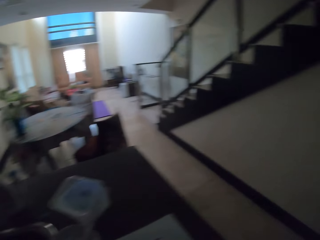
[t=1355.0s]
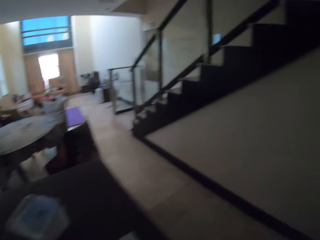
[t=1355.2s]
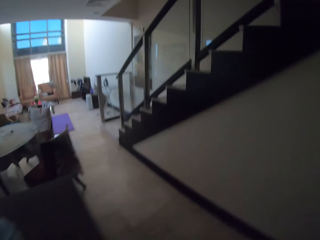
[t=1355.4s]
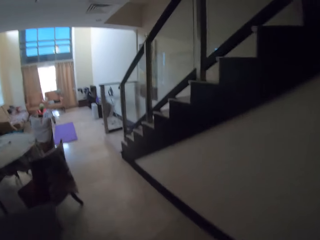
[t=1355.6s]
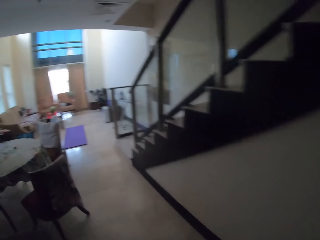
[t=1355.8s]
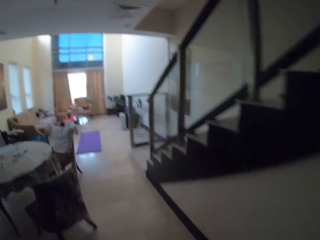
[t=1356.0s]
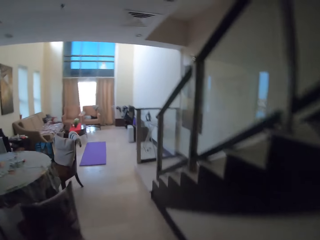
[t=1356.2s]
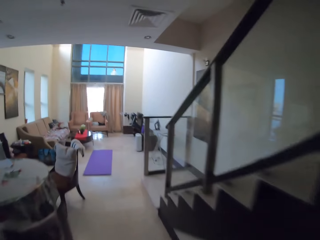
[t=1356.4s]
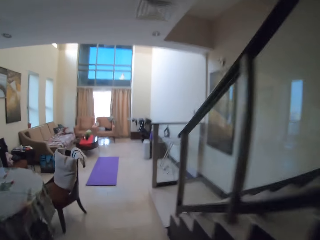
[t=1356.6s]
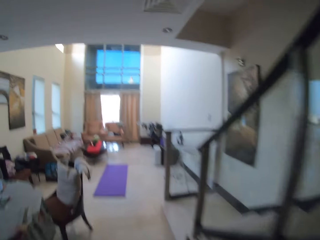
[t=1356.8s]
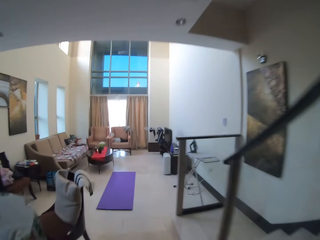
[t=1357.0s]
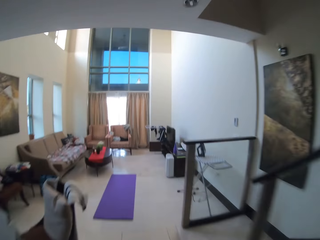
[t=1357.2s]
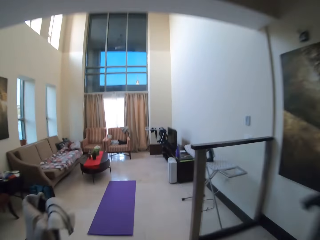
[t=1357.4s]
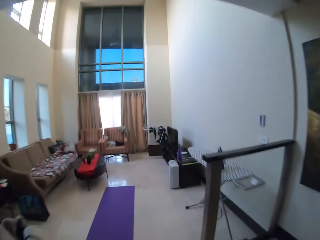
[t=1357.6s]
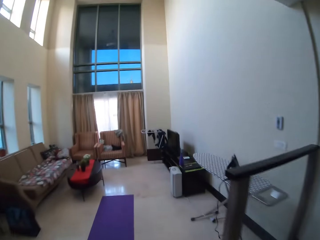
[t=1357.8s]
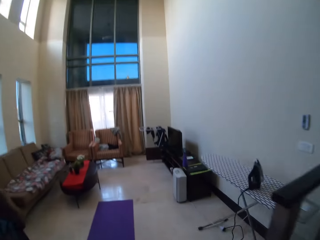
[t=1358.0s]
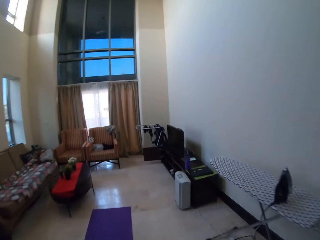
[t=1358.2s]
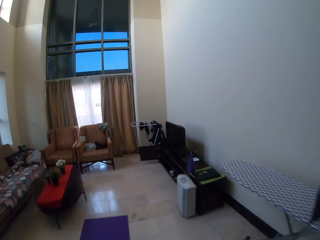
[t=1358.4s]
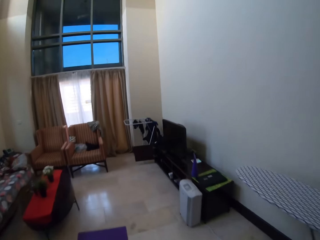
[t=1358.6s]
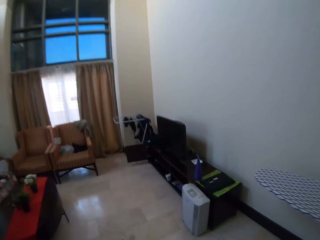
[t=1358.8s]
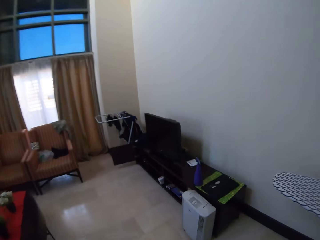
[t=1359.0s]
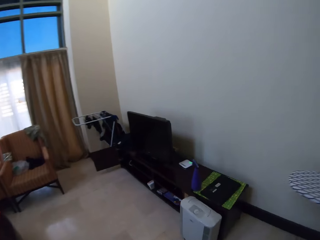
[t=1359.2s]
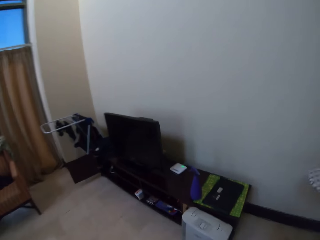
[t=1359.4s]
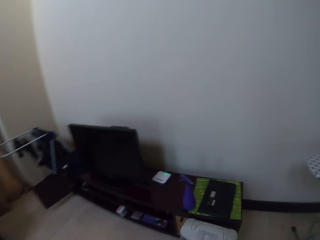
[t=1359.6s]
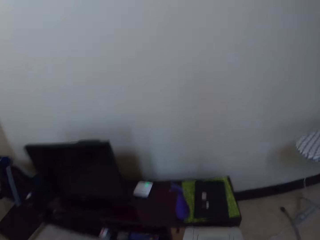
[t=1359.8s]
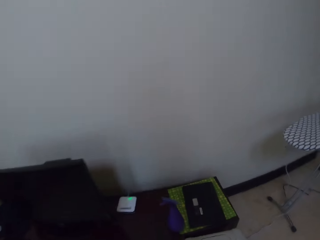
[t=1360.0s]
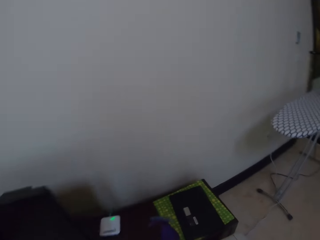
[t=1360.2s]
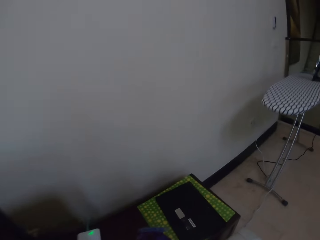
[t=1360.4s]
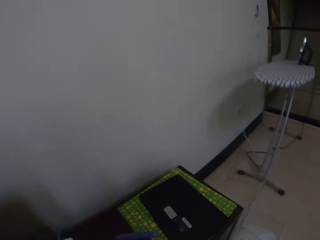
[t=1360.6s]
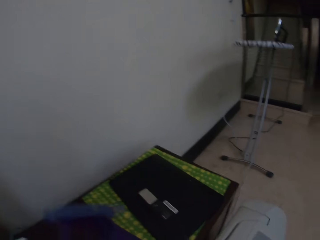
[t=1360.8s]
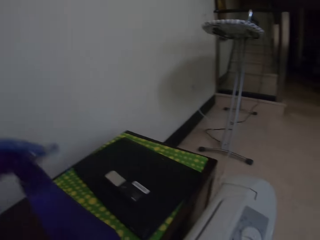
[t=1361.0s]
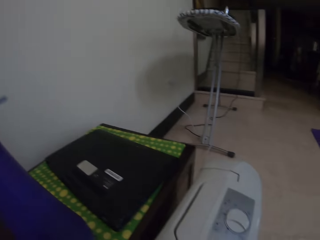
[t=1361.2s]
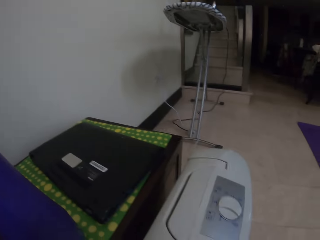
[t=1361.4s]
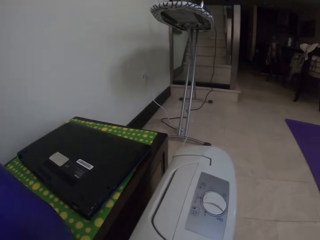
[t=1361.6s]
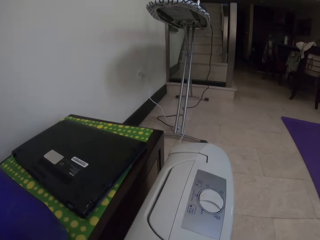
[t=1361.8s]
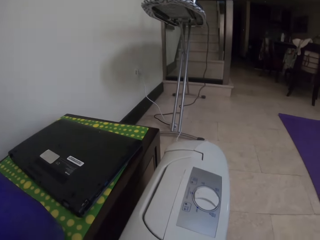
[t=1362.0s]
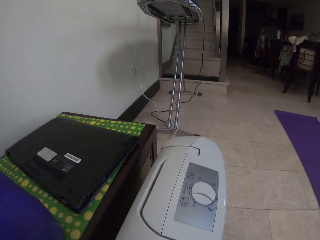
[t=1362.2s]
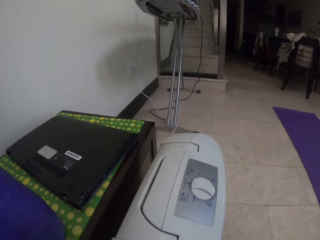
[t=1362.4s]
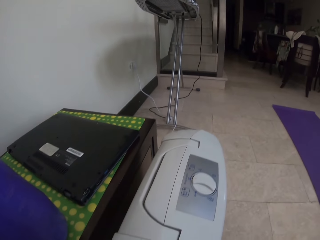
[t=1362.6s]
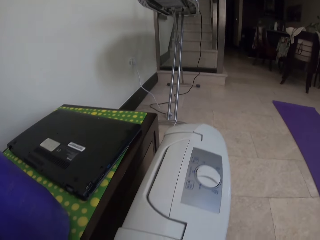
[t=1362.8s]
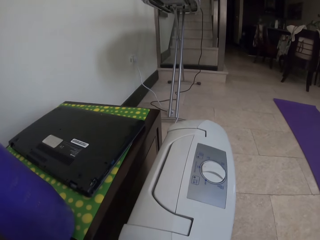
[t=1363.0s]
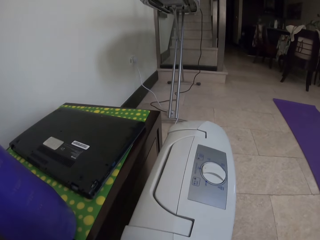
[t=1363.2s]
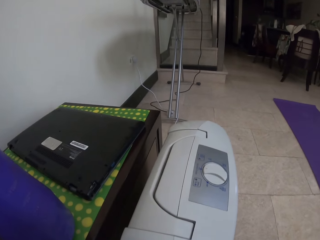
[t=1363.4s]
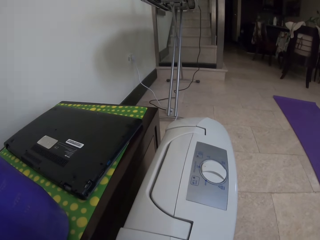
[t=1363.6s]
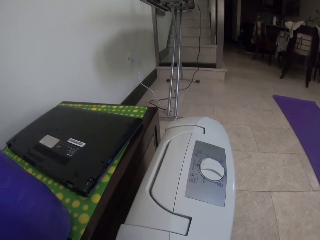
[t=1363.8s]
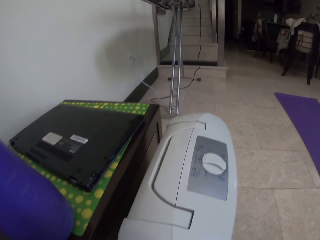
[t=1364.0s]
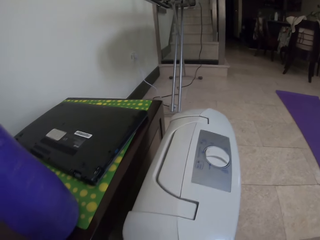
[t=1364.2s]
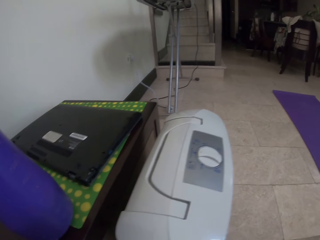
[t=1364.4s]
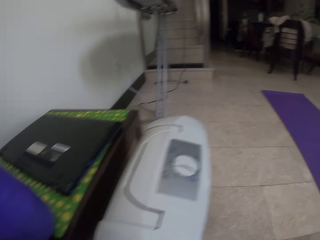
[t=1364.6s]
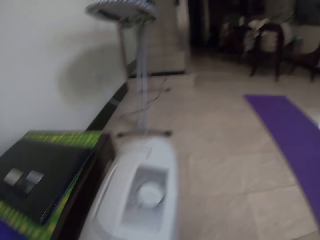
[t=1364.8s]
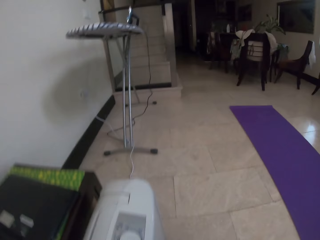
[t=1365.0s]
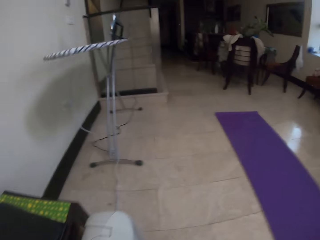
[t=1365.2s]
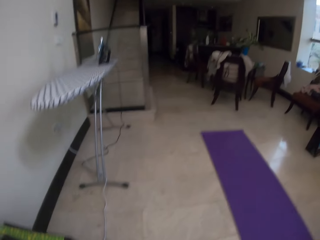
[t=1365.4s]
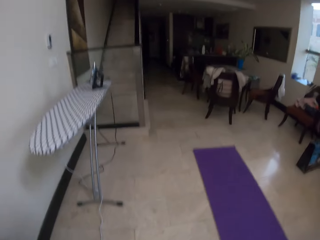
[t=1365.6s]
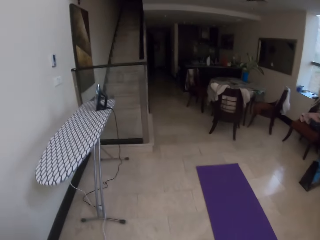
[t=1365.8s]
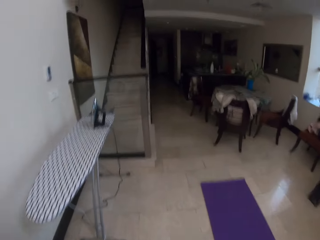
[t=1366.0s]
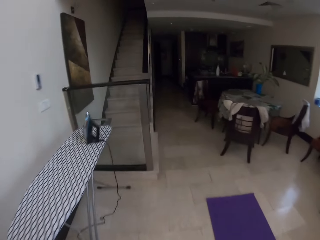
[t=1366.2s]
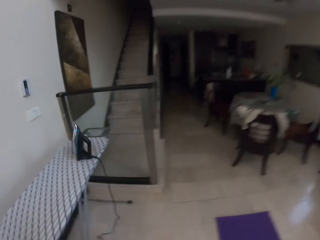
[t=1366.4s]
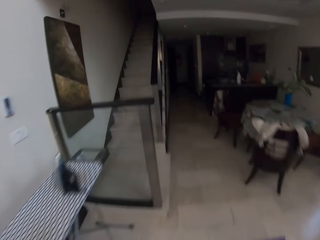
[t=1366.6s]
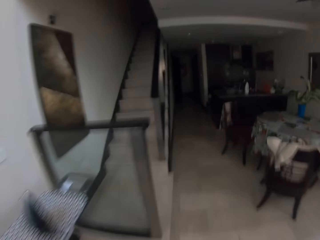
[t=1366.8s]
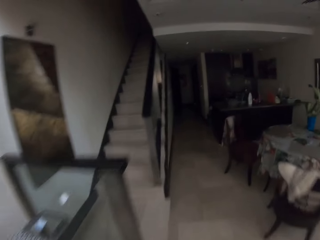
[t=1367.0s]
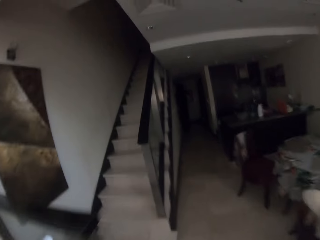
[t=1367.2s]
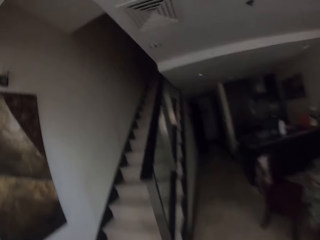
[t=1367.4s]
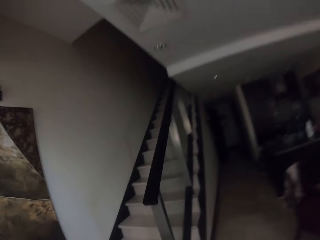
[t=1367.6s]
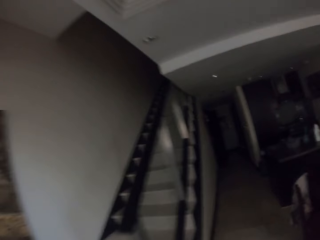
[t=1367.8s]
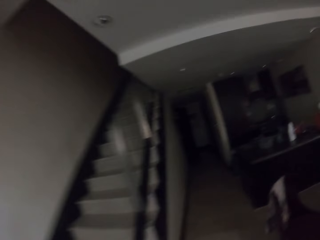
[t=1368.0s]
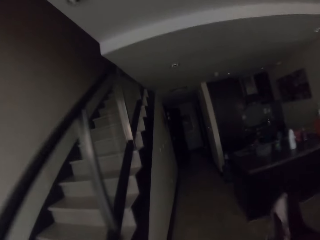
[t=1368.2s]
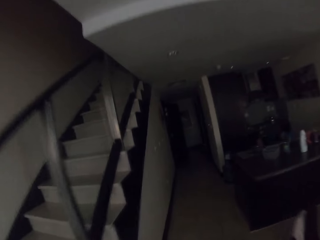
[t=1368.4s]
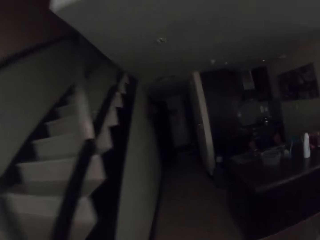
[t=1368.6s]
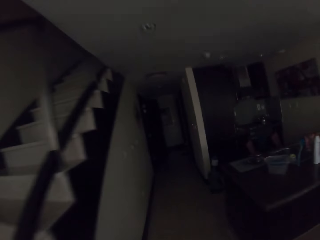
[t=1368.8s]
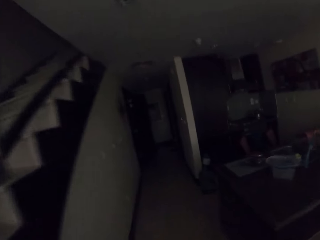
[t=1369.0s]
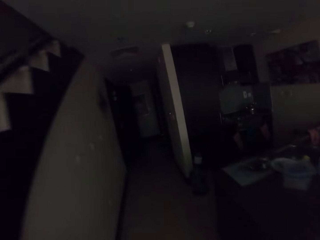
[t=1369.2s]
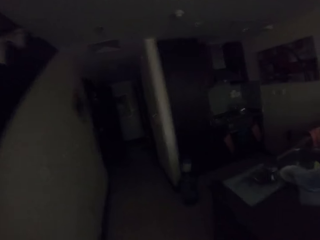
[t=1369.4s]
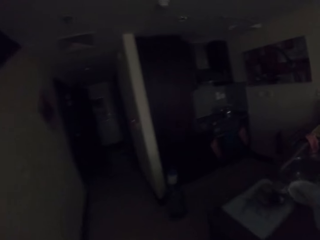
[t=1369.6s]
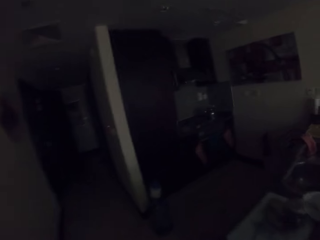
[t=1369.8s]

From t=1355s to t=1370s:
The camera wearer walks in the house. They walk in the house again.

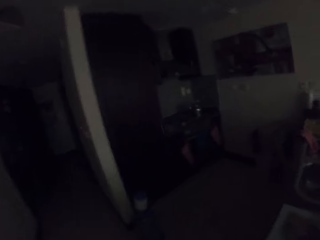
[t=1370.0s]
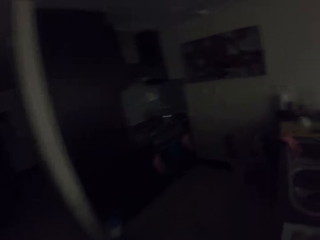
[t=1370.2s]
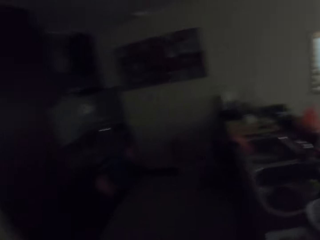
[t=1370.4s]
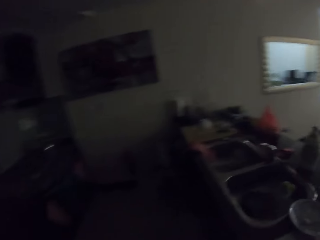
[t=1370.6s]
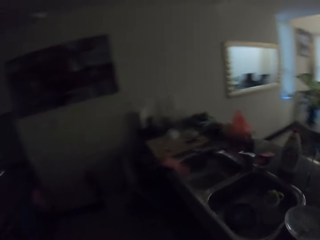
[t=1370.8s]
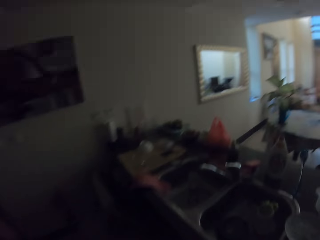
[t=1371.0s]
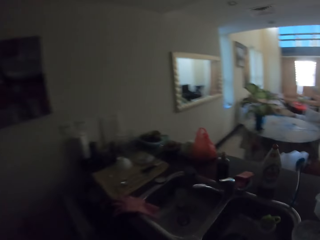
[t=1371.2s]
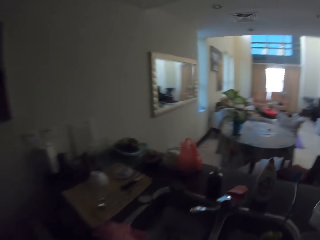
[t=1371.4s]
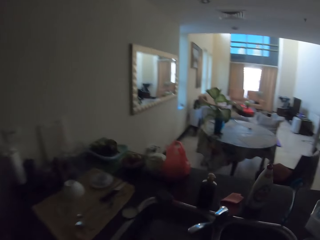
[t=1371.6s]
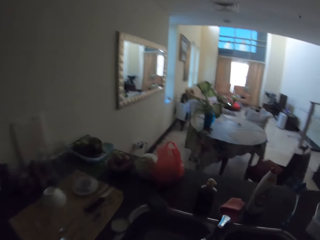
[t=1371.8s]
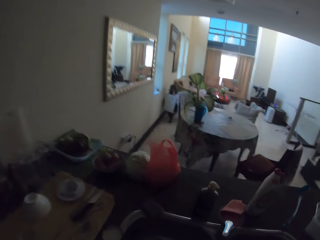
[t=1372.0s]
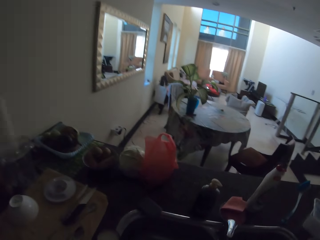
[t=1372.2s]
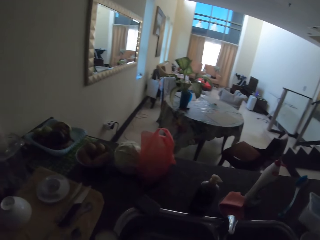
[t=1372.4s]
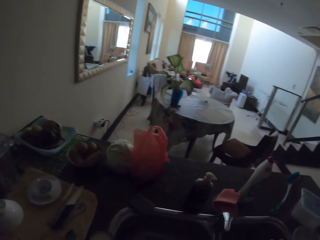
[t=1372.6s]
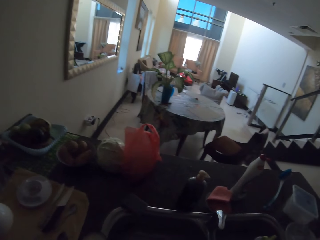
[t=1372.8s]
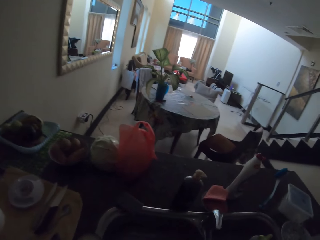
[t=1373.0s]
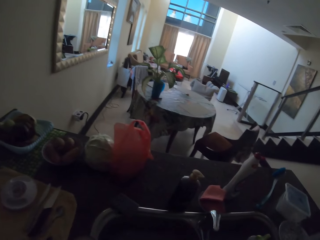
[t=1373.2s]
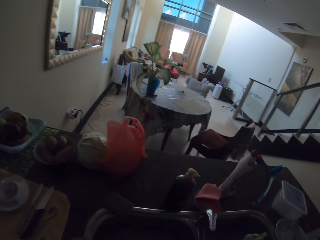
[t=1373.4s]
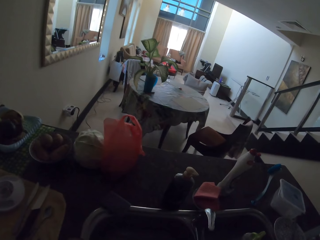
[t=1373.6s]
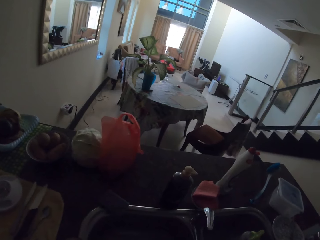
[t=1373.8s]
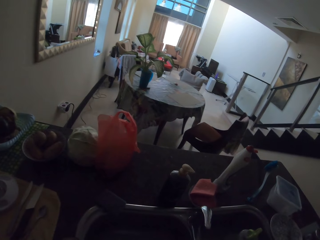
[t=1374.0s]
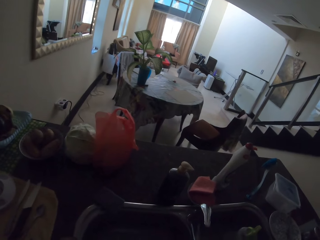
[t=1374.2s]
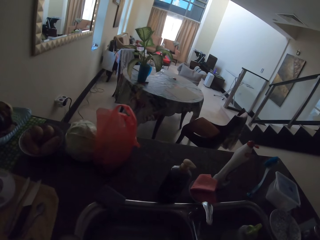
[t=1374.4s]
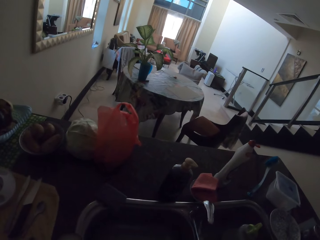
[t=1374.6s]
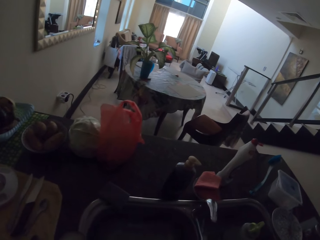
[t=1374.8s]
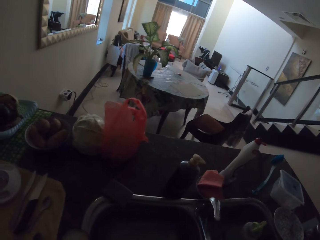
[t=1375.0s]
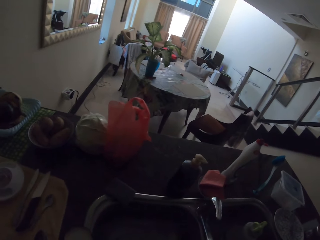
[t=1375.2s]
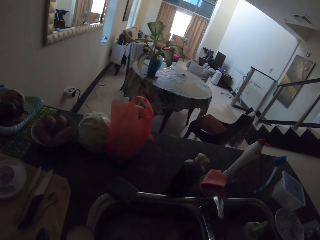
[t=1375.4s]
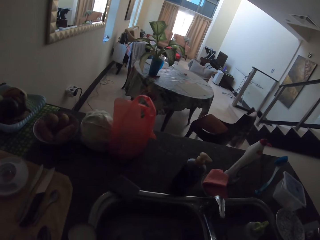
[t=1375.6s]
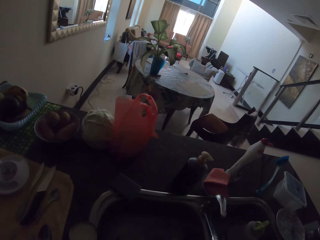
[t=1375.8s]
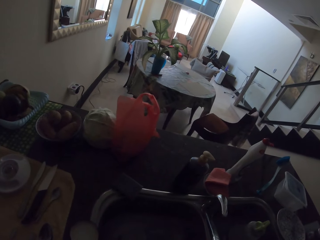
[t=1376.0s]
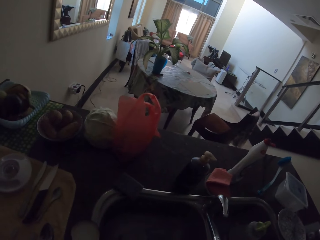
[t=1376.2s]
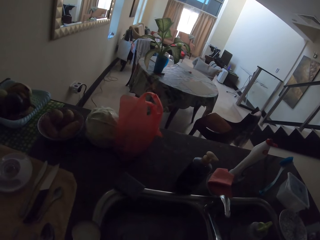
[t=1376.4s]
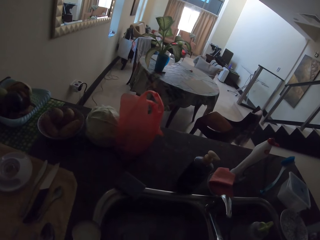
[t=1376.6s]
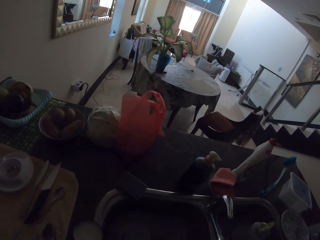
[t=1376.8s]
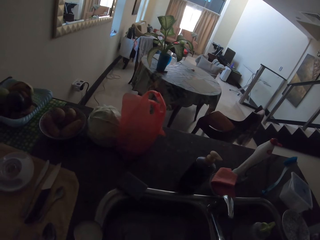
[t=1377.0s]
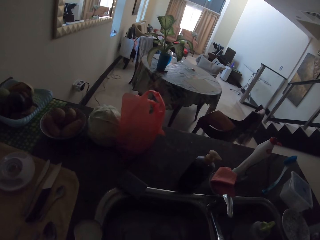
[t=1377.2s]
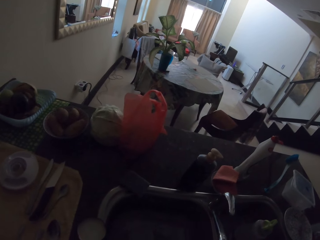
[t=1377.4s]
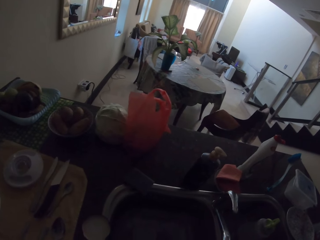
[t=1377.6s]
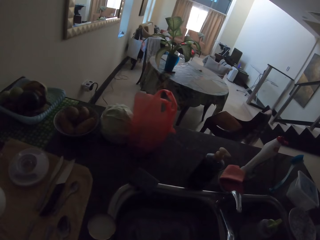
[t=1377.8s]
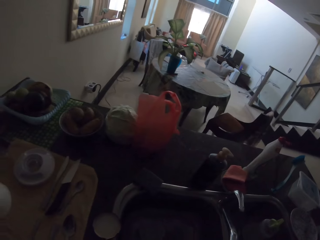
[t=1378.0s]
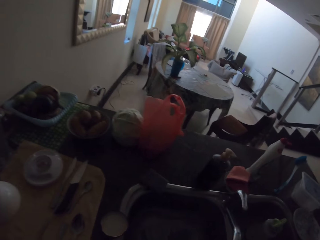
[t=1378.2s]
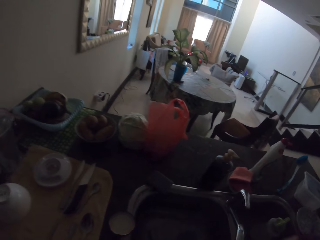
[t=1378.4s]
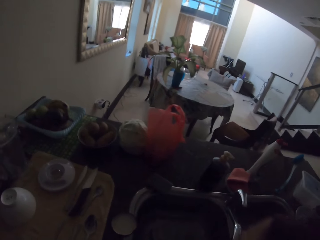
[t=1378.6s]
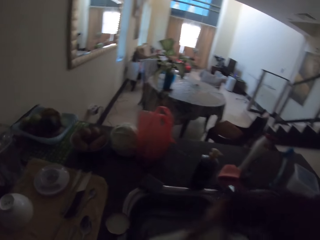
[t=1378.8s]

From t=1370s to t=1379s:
The camera wearer stands in the kitchen.
